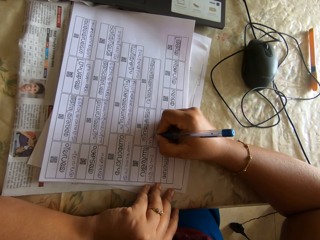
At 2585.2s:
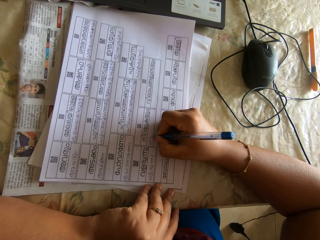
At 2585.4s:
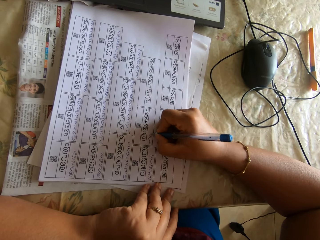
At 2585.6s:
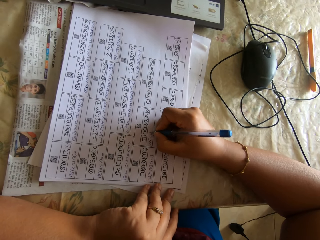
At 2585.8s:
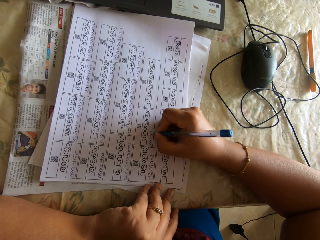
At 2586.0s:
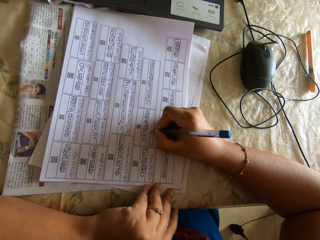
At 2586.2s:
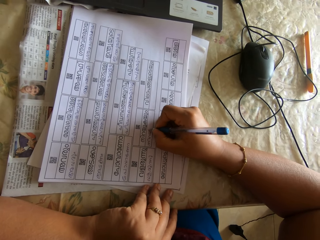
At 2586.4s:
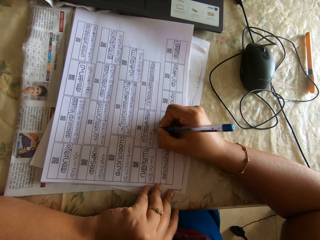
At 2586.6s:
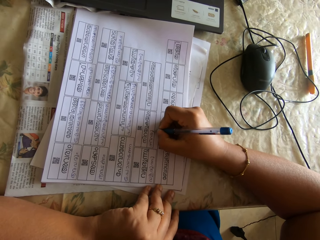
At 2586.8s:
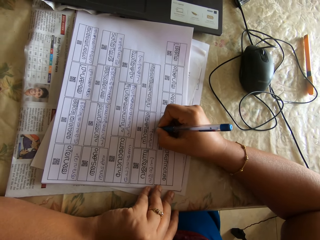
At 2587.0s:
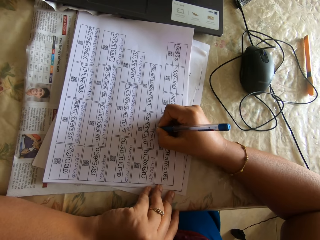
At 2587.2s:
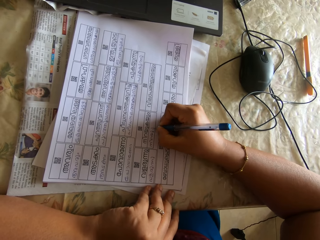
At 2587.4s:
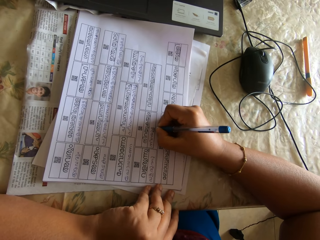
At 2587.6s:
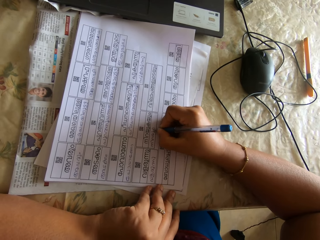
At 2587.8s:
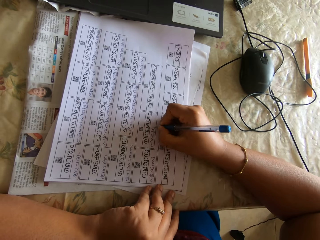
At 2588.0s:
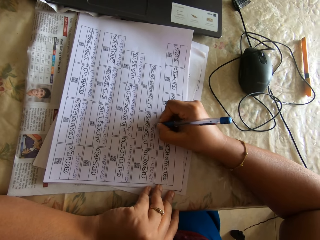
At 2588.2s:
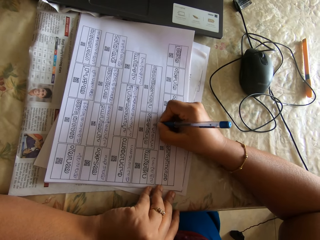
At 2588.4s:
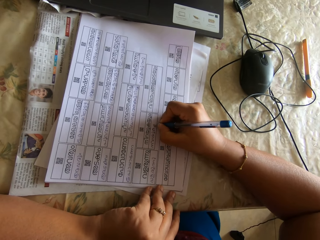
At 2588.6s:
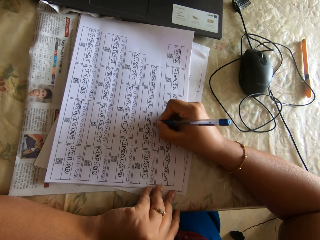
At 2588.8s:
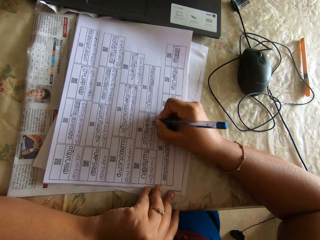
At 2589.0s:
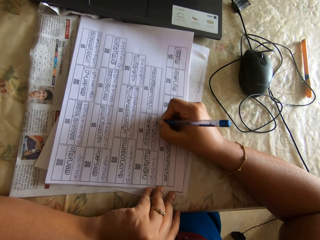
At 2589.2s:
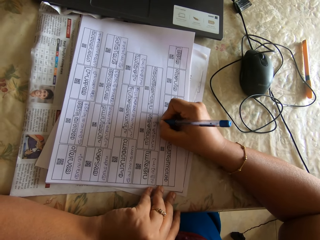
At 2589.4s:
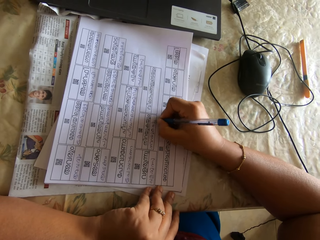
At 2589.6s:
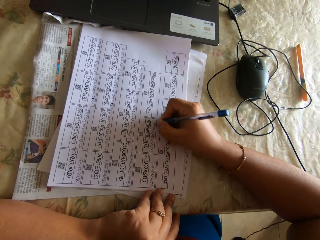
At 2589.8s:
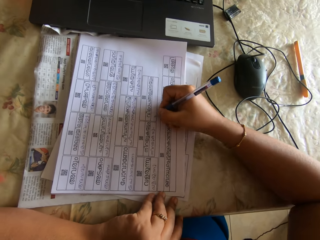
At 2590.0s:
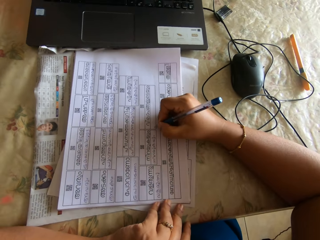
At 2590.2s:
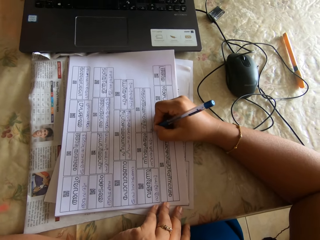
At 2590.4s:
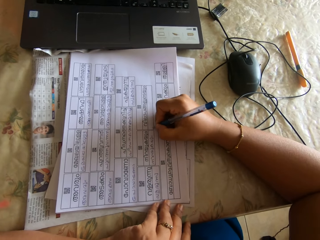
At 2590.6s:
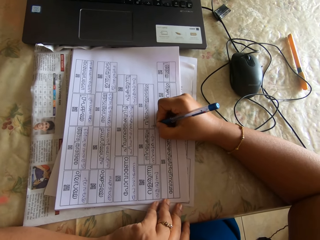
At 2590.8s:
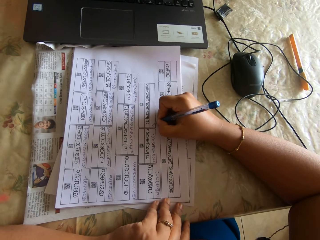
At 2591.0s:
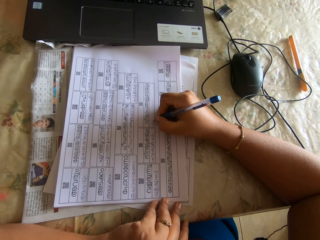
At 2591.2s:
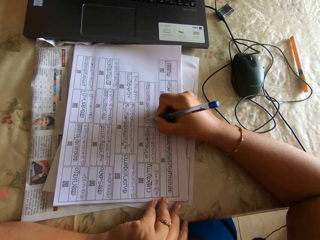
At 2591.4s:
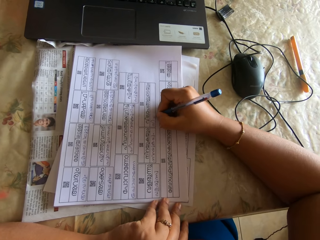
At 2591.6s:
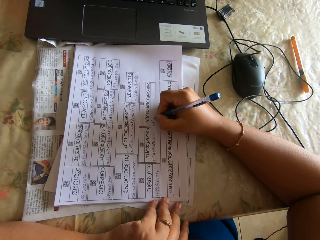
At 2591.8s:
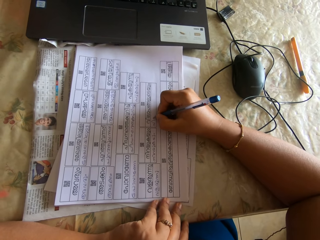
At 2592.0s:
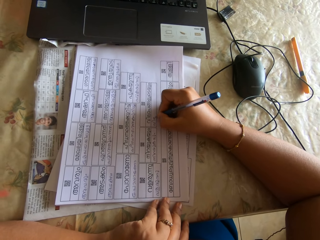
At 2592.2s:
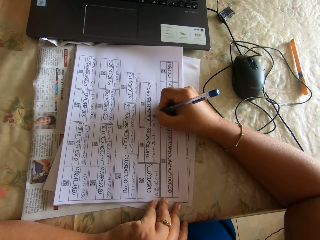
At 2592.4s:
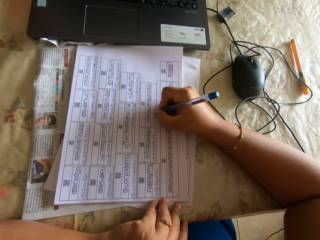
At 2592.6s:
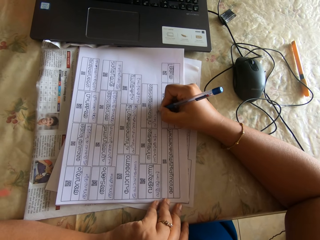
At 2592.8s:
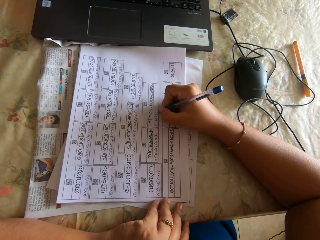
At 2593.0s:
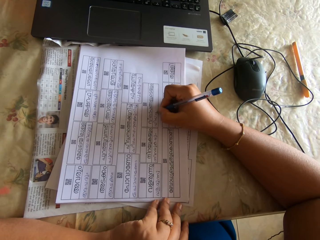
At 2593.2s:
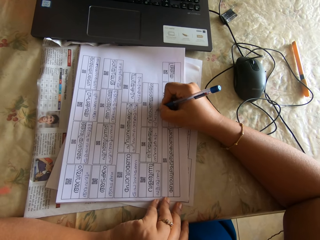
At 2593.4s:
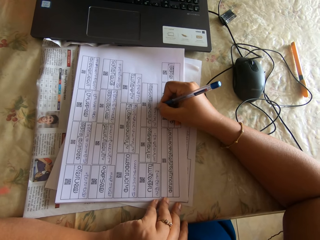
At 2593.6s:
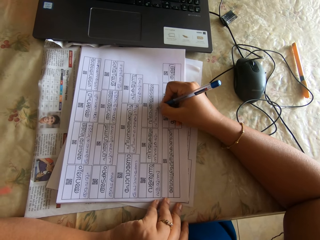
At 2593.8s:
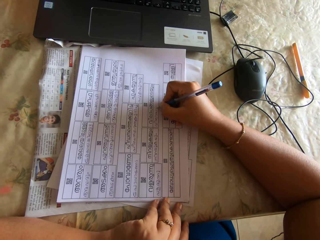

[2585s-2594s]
The camera wearer moves a hand. They fill papers with a pen on the right hand.

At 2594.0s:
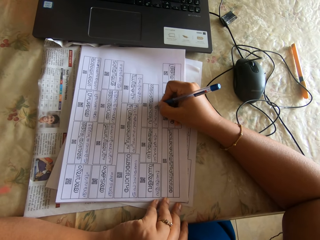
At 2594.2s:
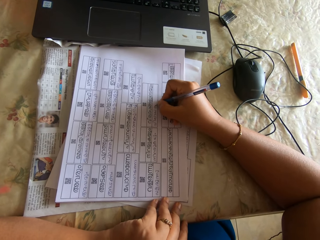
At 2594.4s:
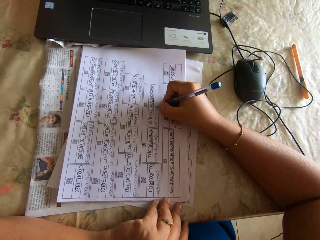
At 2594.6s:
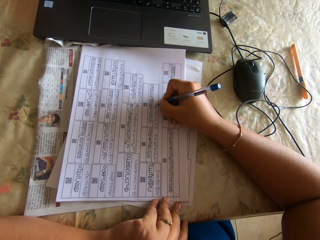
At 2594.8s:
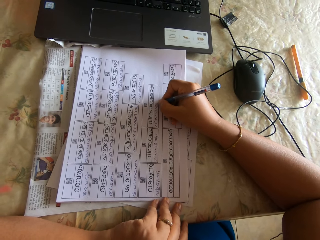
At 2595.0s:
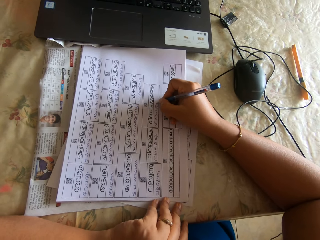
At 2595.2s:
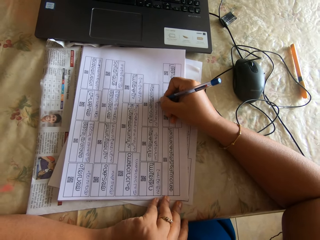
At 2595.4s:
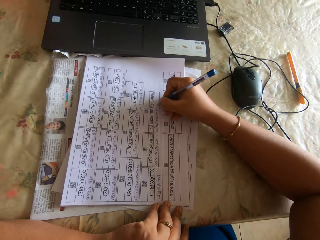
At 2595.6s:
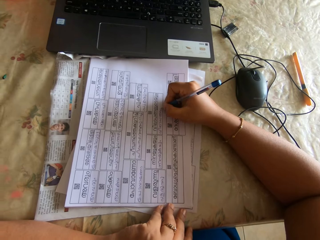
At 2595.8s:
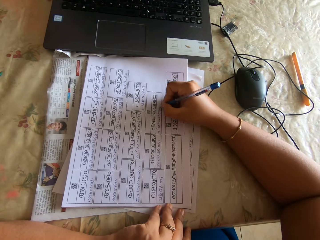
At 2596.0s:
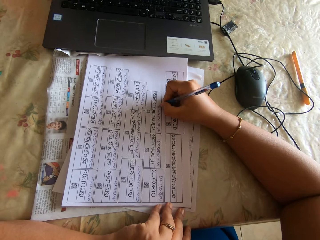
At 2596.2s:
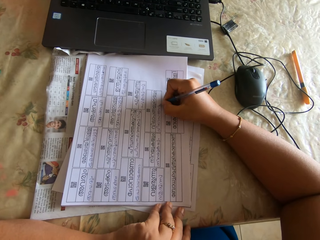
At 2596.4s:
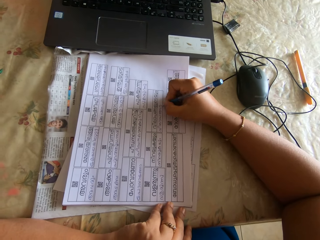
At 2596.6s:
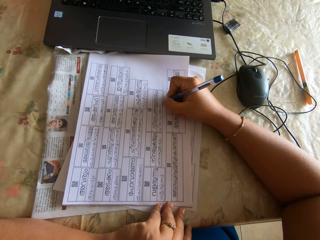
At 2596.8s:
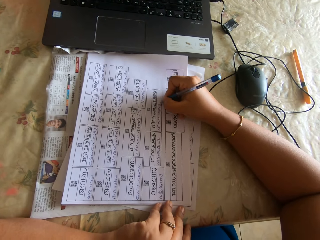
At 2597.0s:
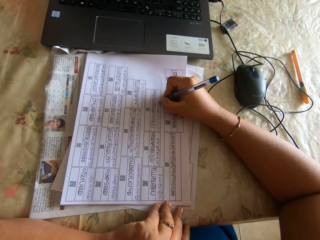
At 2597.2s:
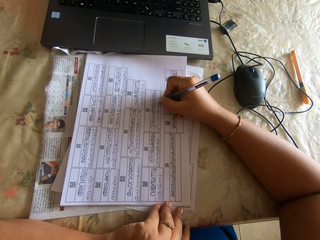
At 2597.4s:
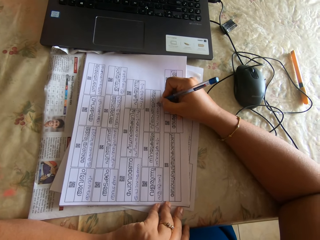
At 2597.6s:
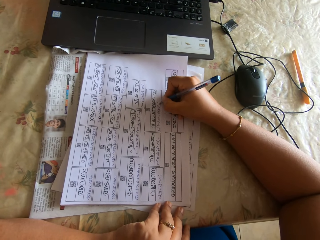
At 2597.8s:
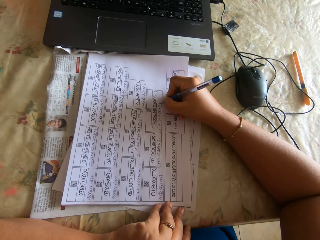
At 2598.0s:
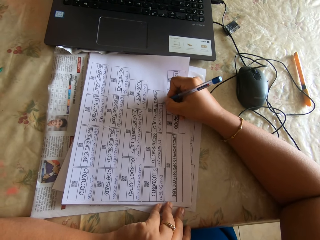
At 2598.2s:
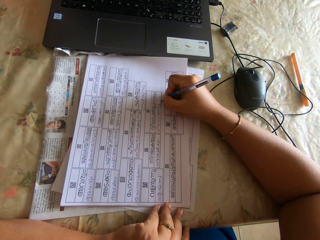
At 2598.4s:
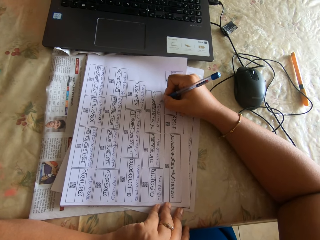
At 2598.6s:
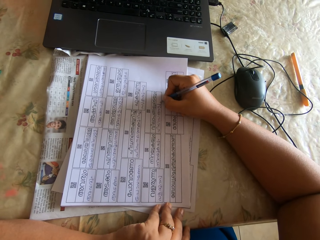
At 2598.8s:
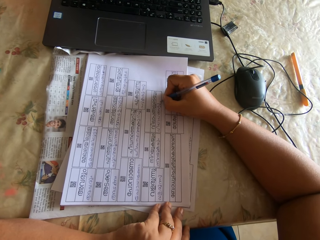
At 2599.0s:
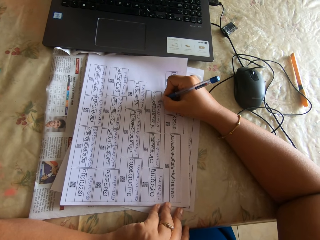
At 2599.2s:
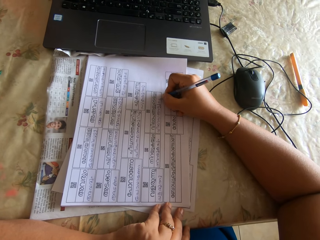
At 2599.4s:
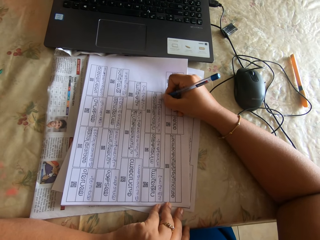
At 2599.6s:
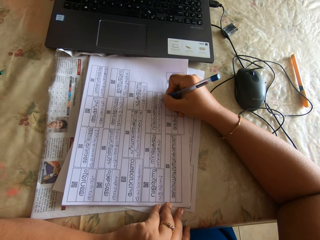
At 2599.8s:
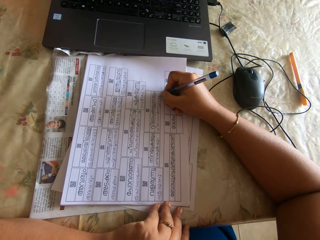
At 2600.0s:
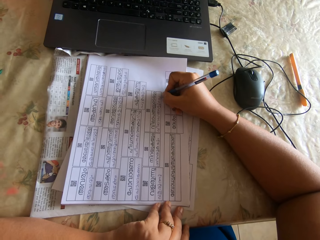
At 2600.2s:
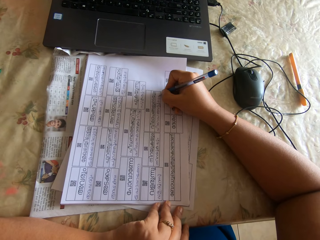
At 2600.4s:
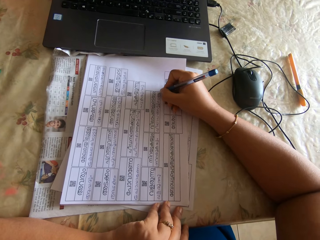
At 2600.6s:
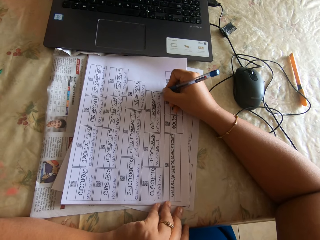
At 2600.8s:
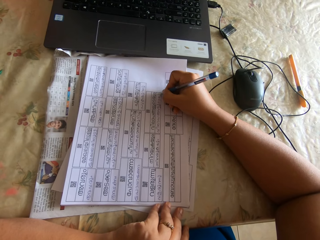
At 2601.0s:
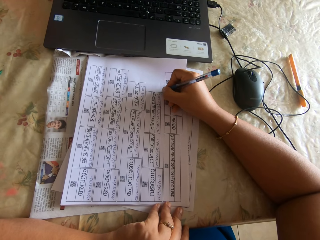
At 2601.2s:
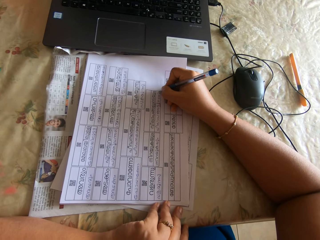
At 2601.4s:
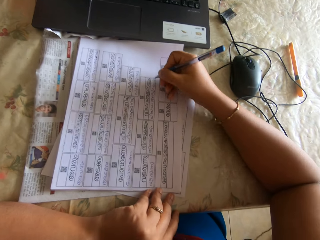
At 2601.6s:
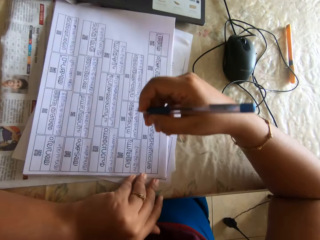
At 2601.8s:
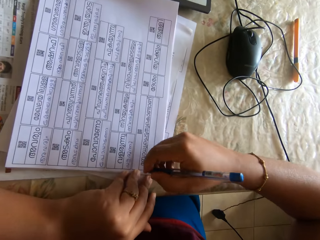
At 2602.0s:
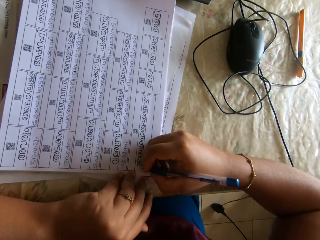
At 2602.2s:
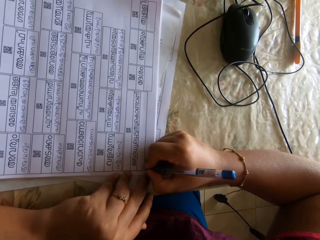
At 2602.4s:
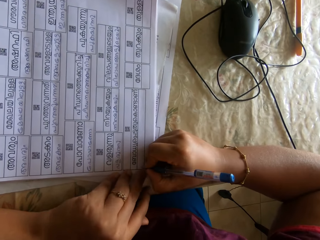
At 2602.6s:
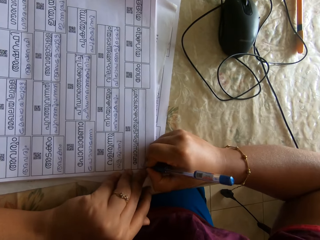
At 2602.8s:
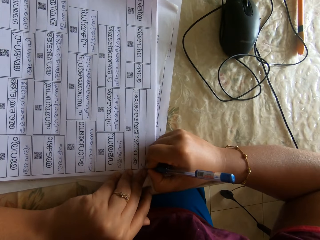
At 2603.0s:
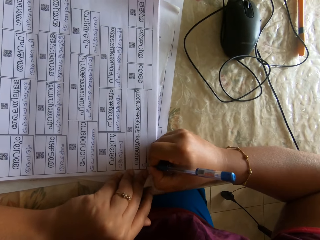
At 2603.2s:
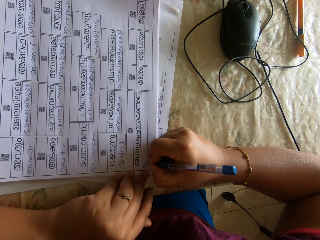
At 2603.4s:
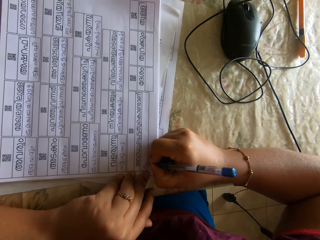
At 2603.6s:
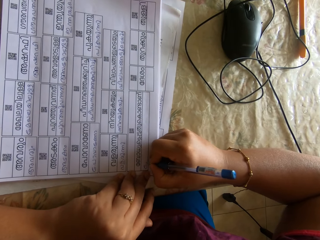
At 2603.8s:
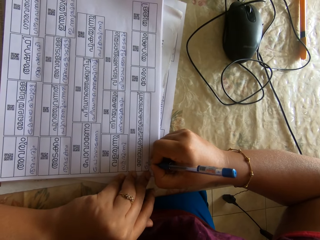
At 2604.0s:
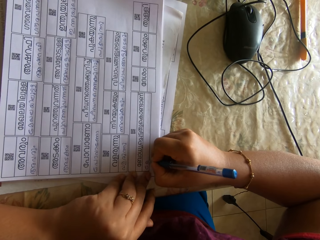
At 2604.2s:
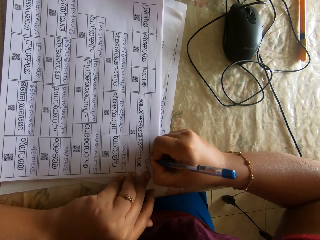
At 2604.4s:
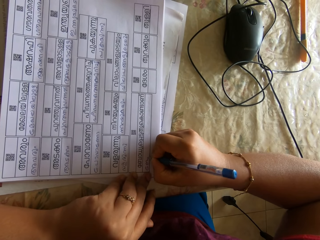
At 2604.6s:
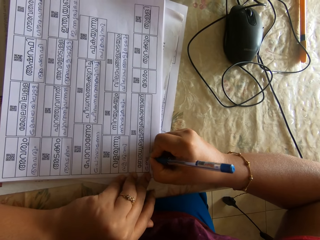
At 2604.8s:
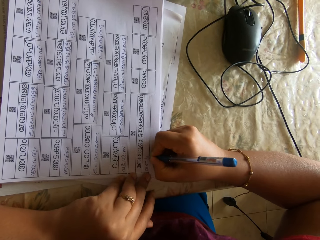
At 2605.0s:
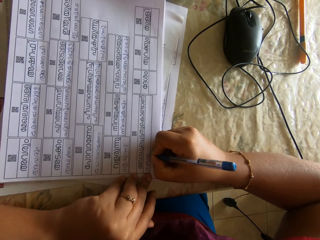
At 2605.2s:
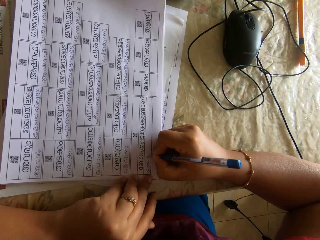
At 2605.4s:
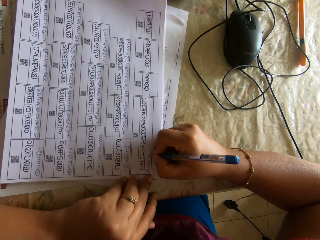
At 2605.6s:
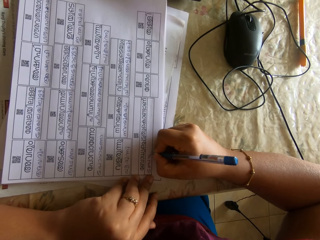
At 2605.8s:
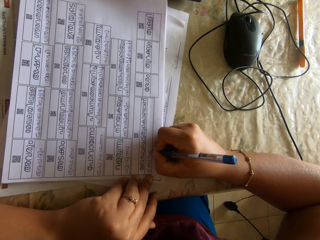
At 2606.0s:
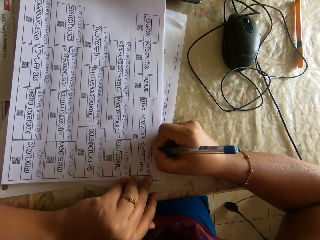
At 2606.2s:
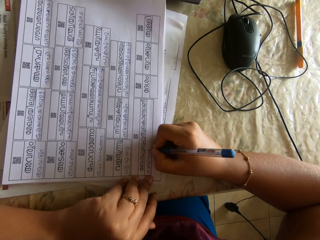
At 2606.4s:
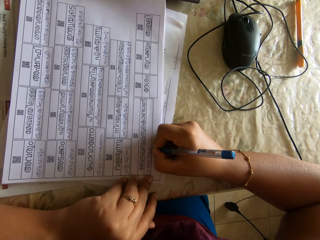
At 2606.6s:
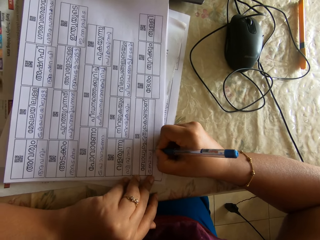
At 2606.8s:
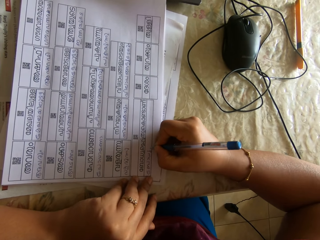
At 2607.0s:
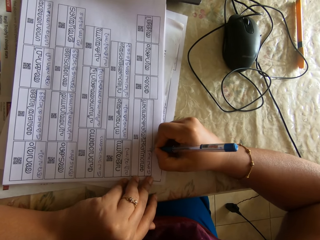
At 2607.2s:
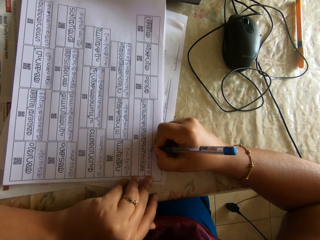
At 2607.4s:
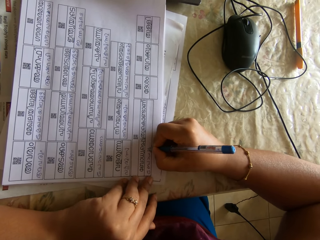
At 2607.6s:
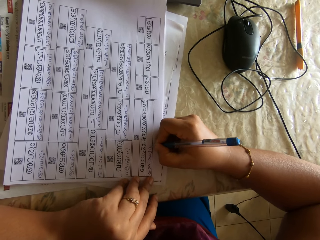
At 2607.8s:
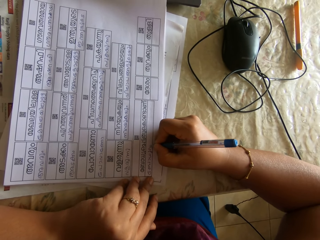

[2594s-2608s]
The camera wearer moves a hand. They fill papers with a pen on the right hand. They move the right hand. They fill the papers with the pen on the right hand.
